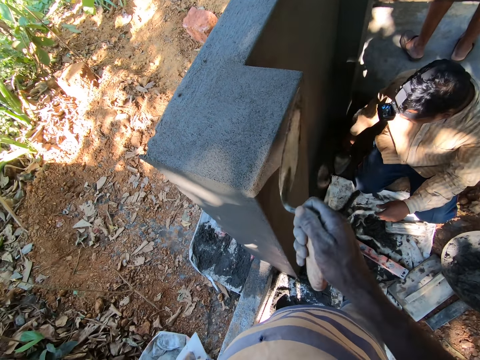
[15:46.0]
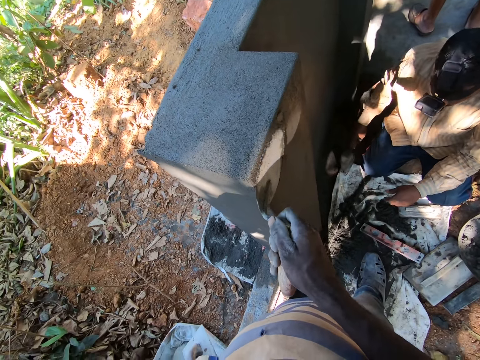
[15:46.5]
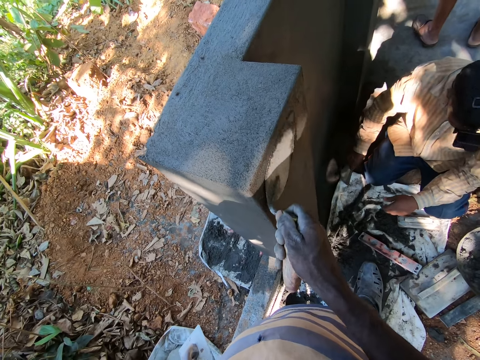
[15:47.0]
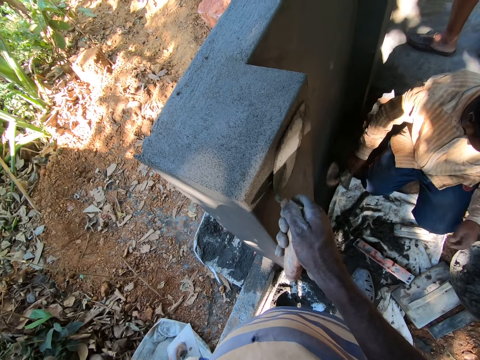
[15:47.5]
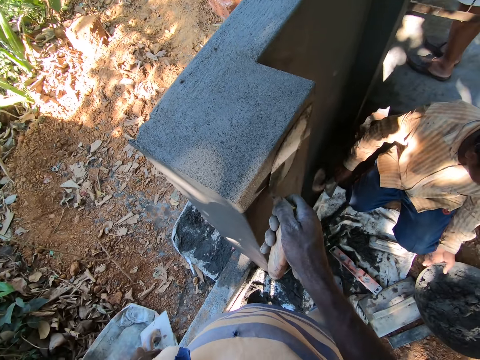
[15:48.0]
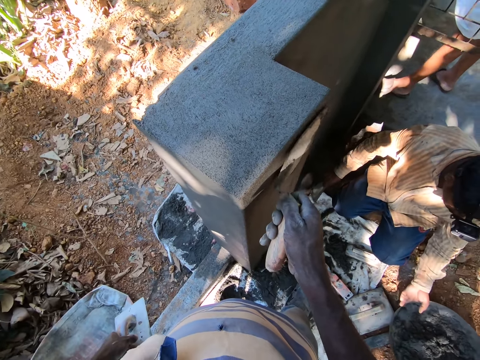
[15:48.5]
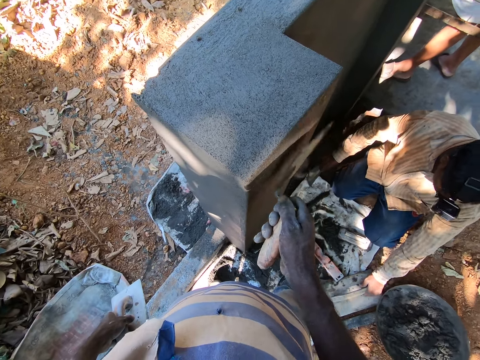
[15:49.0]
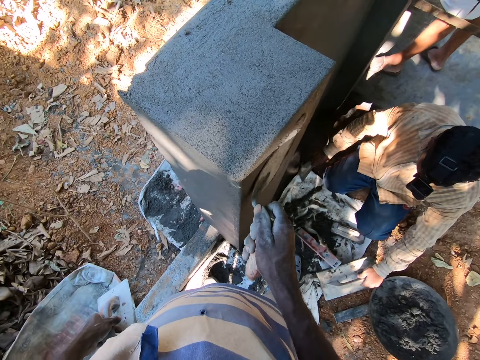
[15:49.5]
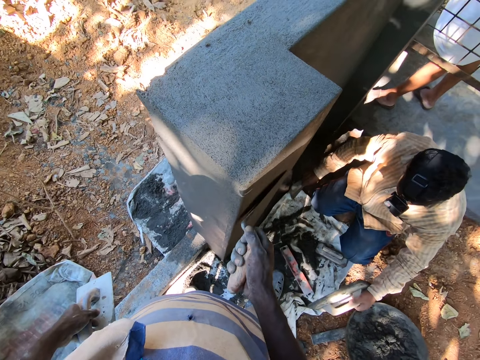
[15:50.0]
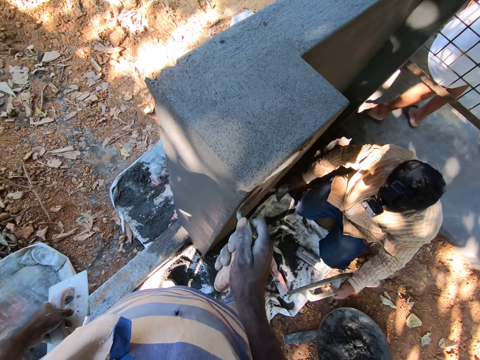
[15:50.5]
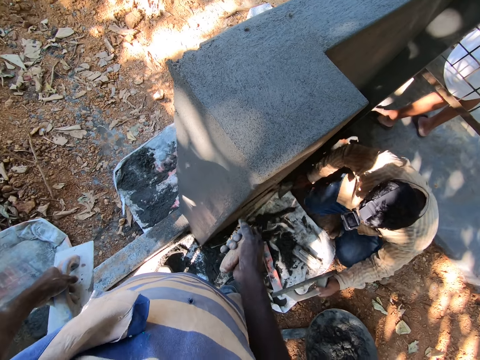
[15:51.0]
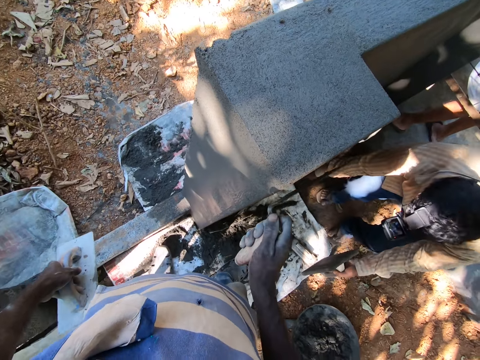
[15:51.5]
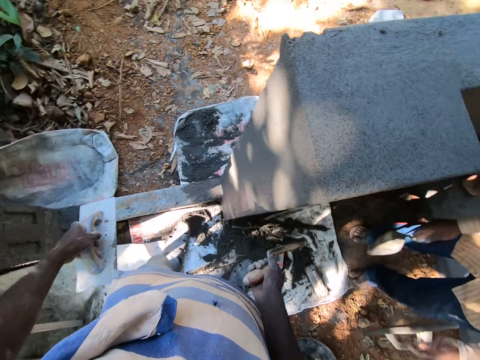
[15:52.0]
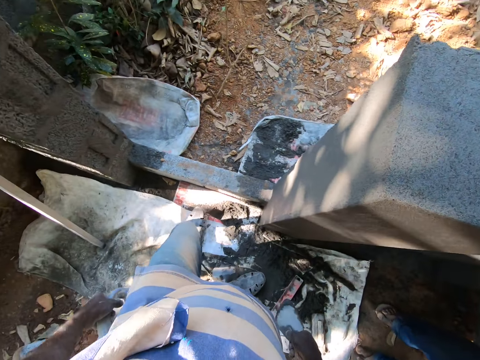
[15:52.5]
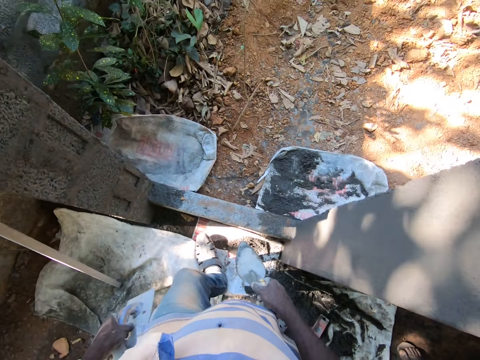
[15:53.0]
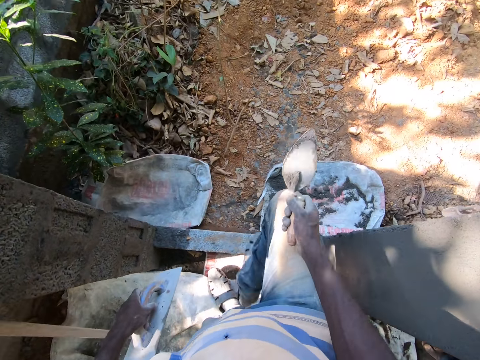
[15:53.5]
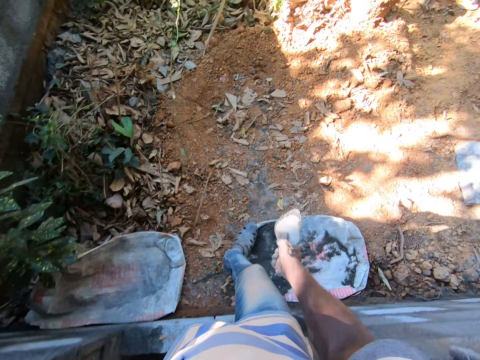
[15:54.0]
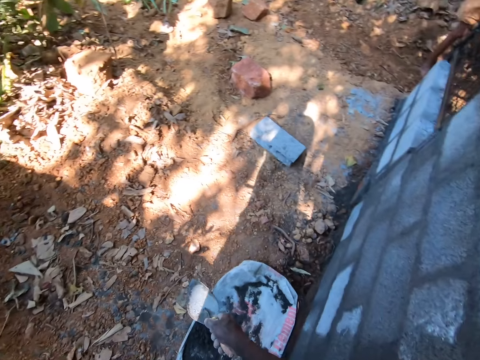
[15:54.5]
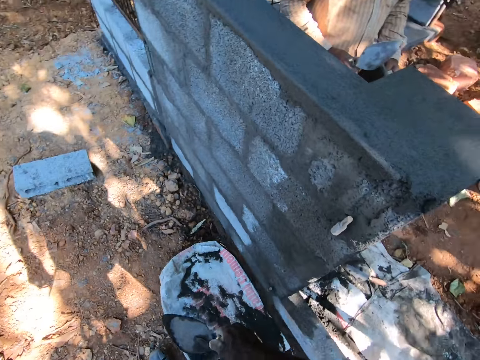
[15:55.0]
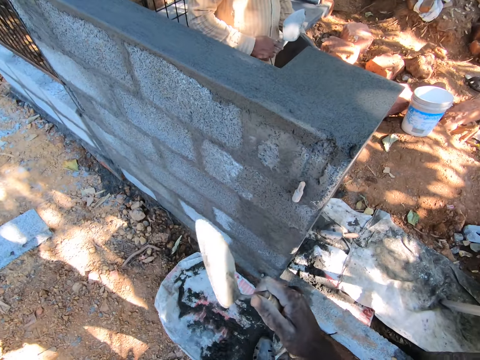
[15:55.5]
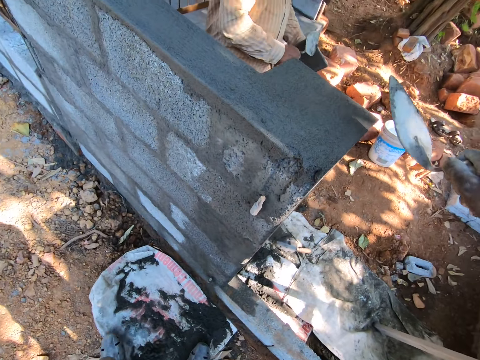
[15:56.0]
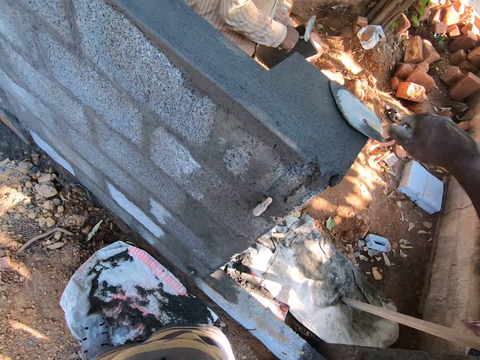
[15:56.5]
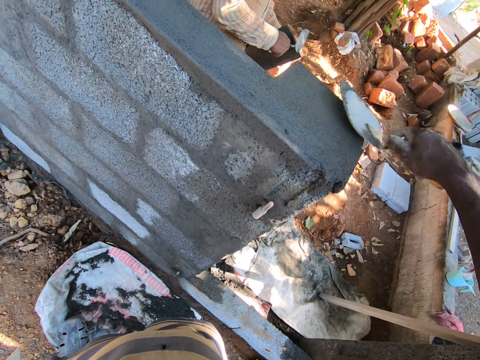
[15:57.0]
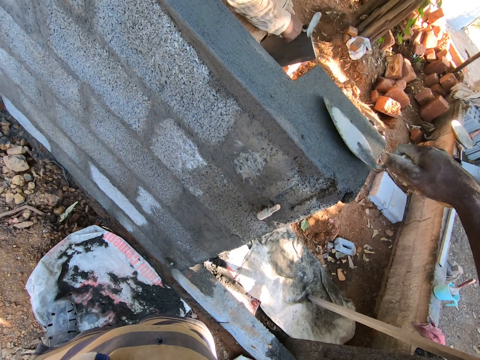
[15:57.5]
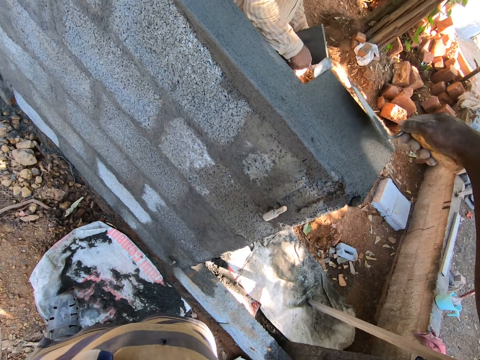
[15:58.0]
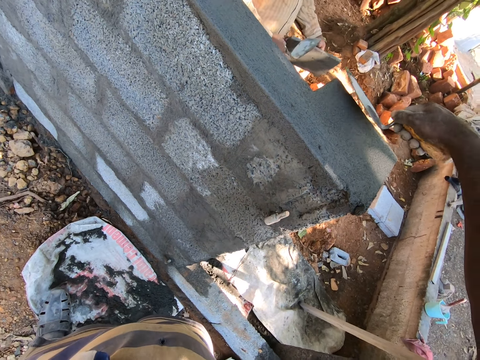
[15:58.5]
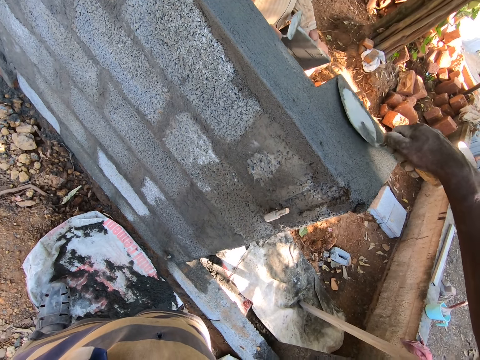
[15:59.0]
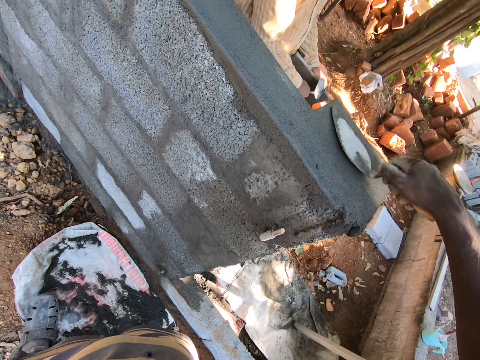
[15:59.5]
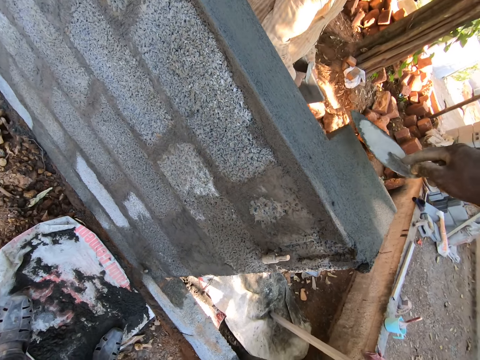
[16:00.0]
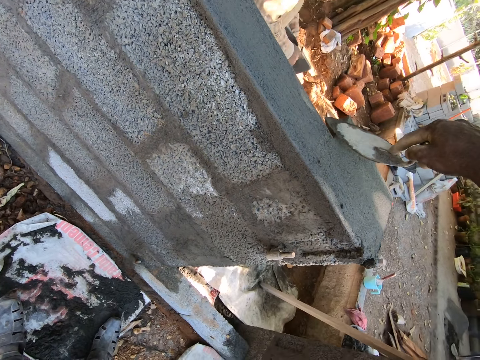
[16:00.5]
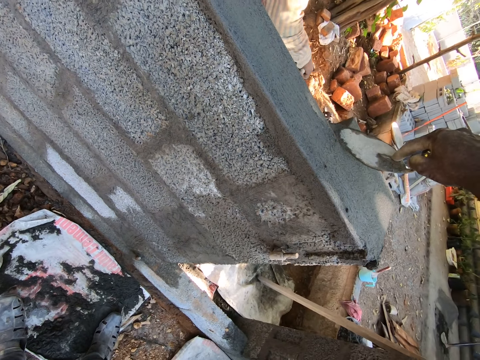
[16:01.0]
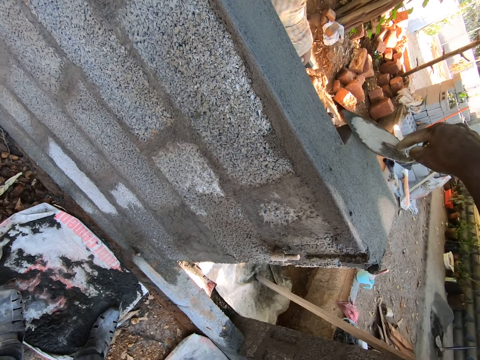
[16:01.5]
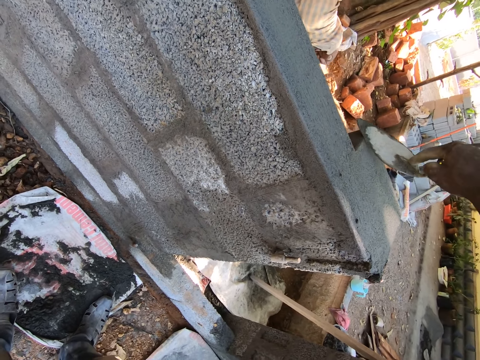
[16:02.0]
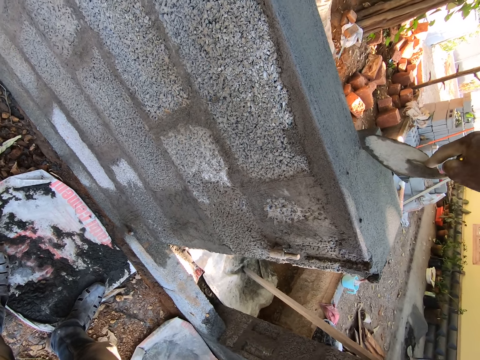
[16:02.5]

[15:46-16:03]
A man moves the pan on the floor with his left hand and lifts a plastering trowel on the floor with his left hand. The camera wearer applies concrete on the wall. He walks outside the building. The man scrapes the plastering trowel in his left hand with the hand trowel in his right hand. The camera wearer cements the wall with the hand trowel in his right hand. The man cleans the plastering trowel. The camera wearer applies concrete on the wall.

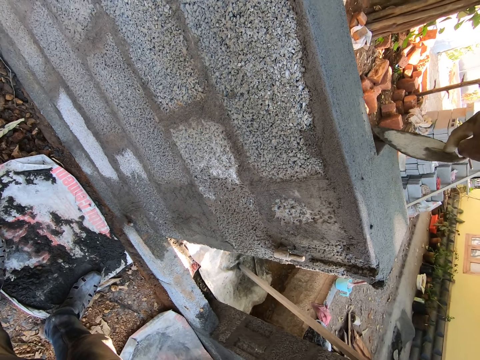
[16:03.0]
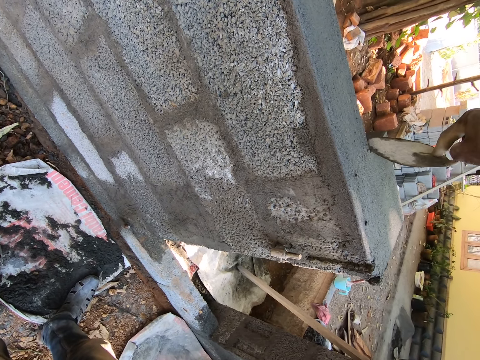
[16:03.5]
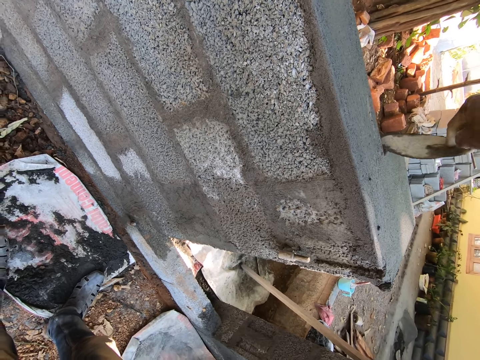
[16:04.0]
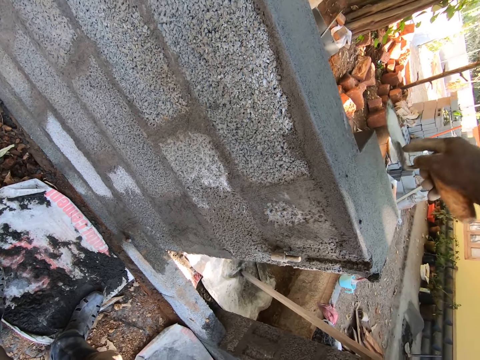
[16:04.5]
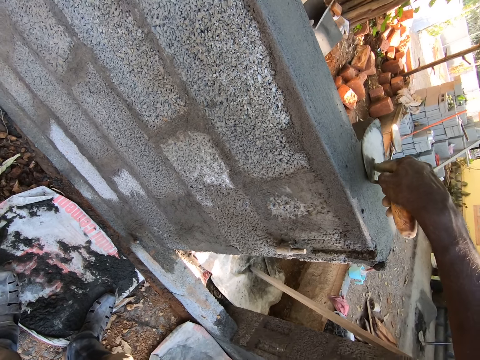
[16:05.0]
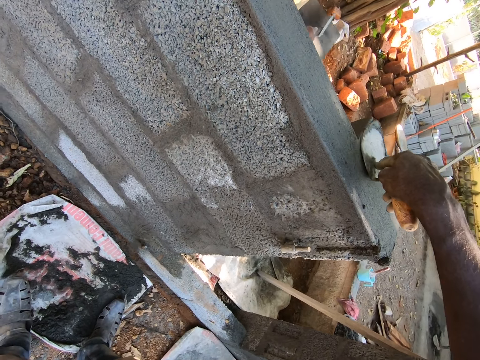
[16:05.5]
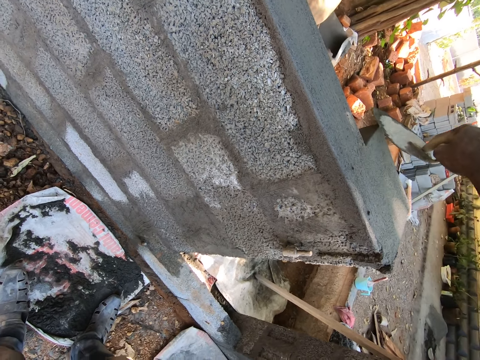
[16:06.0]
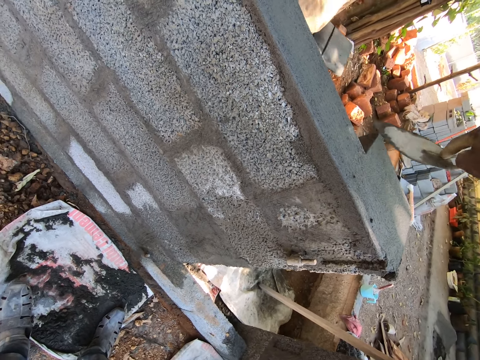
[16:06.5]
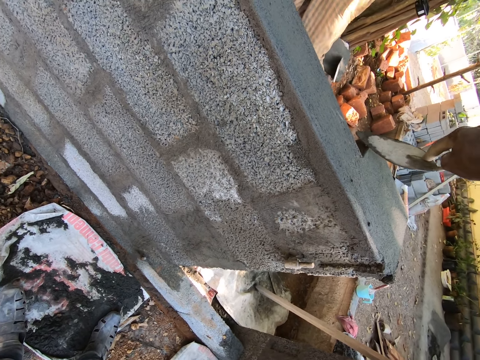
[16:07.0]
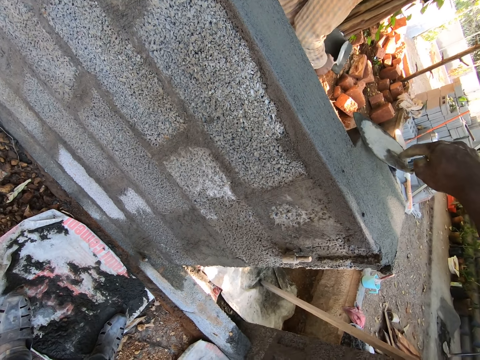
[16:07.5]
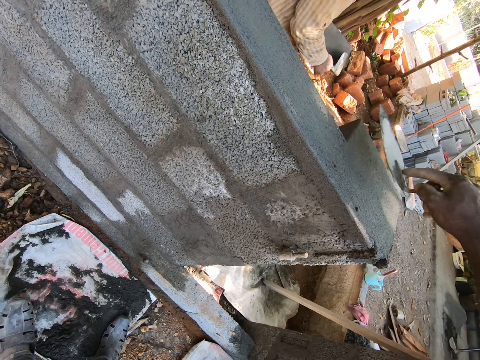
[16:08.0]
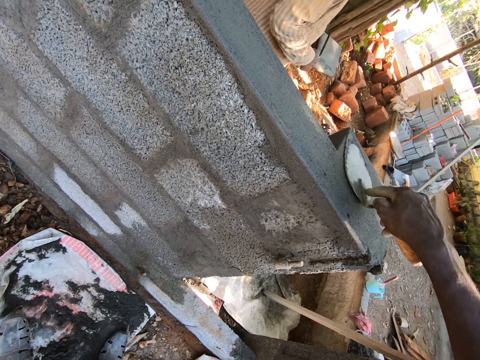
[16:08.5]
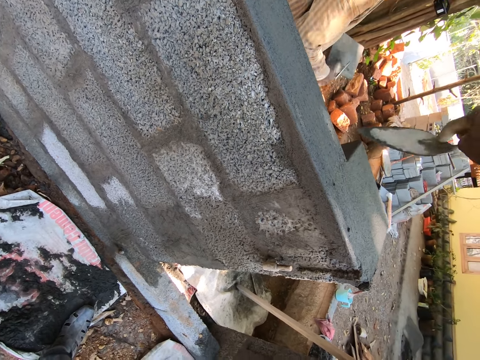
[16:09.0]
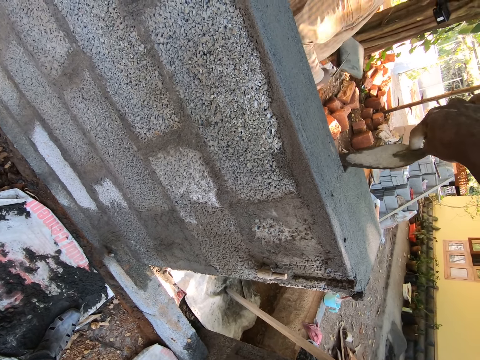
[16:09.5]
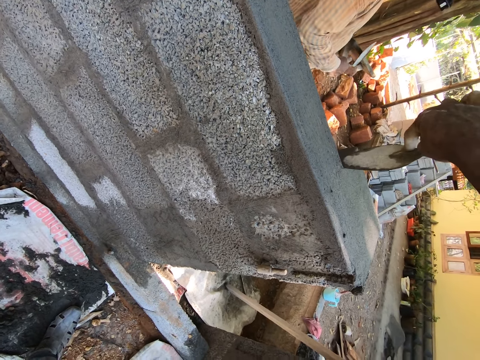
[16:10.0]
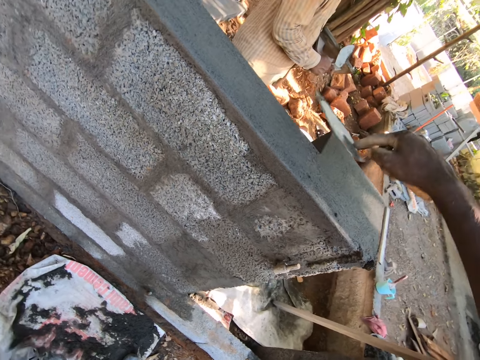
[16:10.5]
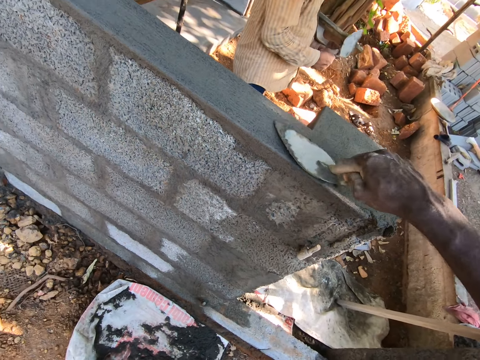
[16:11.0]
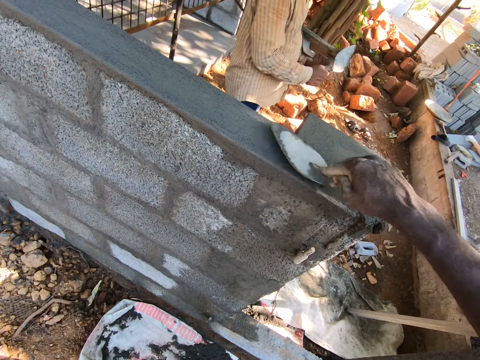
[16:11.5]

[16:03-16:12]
A man cleans the square trowel. The camera wearer applies concrete on the wall.
